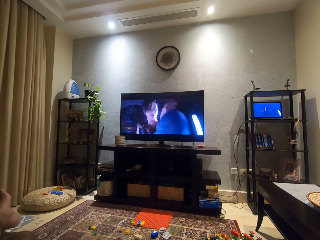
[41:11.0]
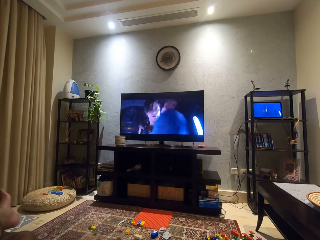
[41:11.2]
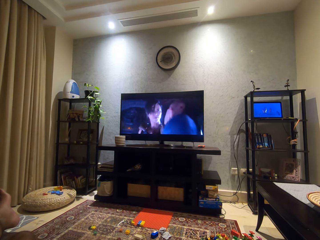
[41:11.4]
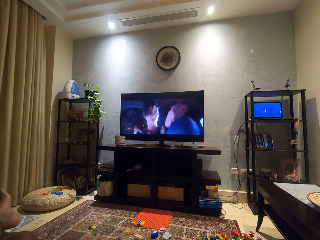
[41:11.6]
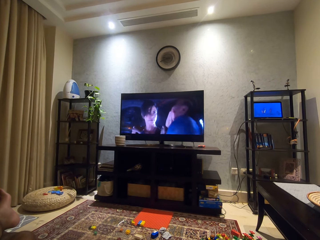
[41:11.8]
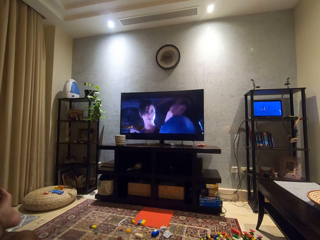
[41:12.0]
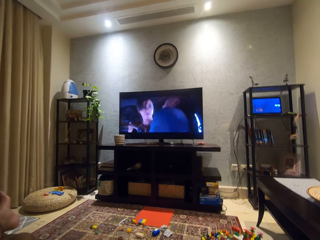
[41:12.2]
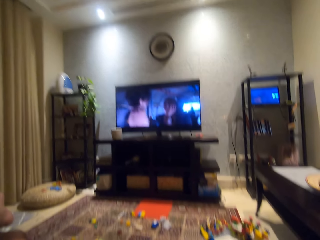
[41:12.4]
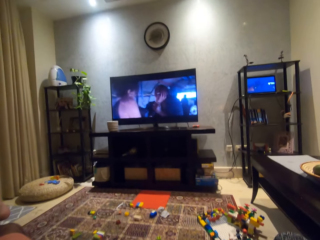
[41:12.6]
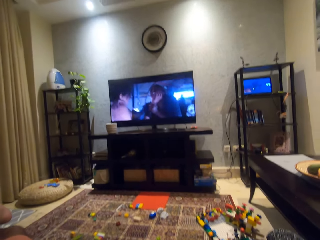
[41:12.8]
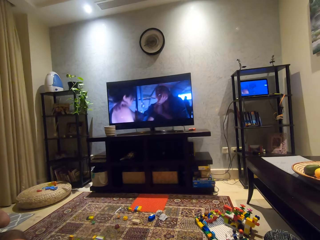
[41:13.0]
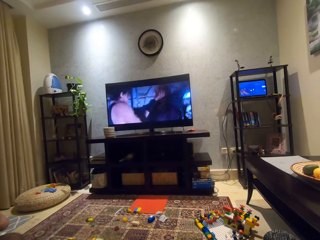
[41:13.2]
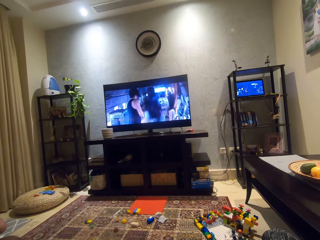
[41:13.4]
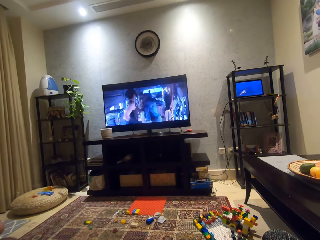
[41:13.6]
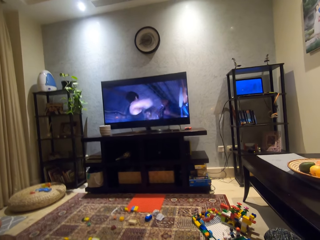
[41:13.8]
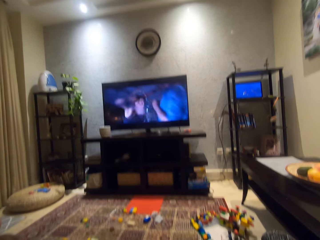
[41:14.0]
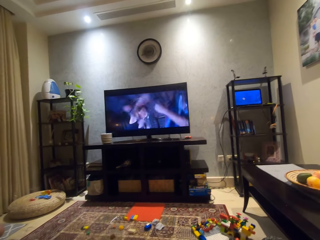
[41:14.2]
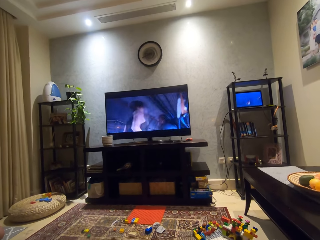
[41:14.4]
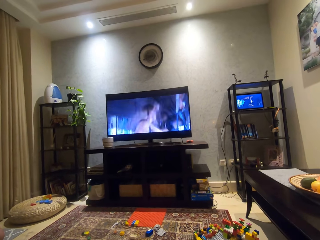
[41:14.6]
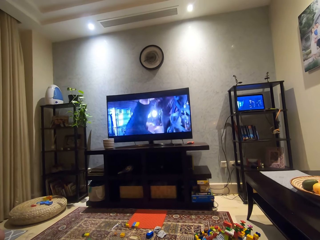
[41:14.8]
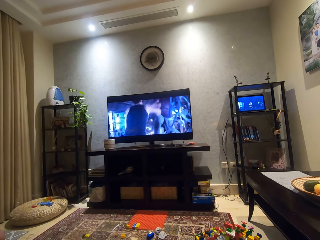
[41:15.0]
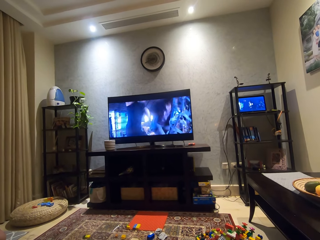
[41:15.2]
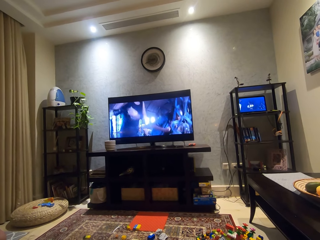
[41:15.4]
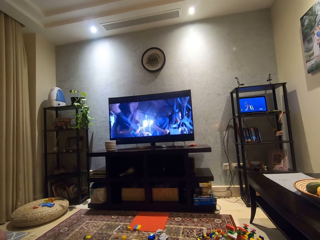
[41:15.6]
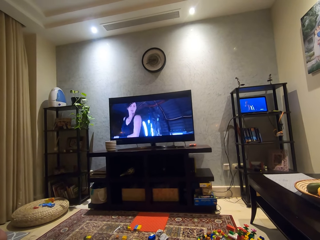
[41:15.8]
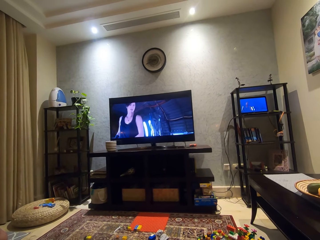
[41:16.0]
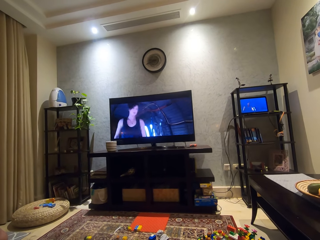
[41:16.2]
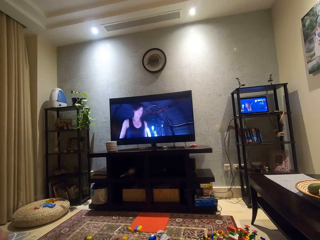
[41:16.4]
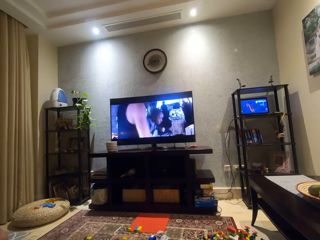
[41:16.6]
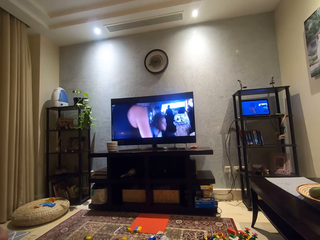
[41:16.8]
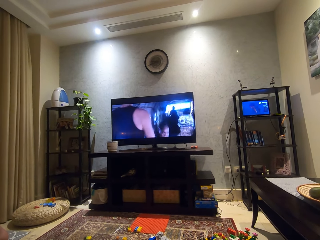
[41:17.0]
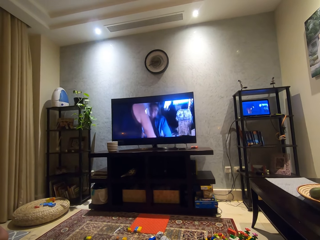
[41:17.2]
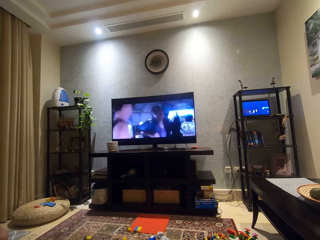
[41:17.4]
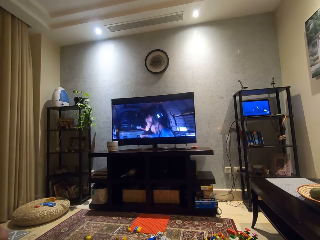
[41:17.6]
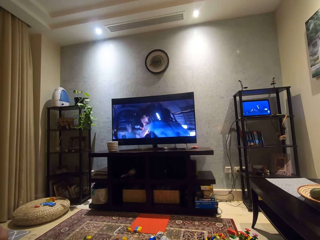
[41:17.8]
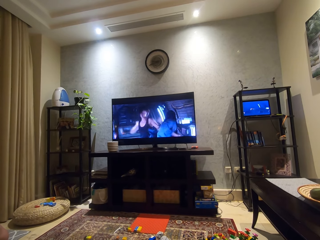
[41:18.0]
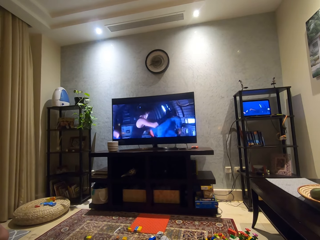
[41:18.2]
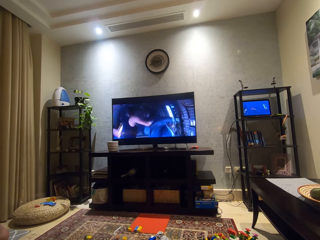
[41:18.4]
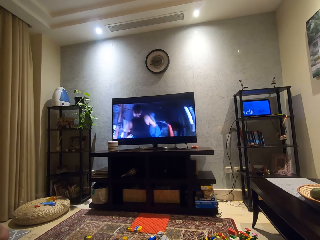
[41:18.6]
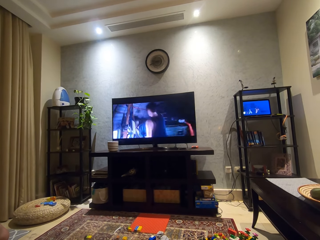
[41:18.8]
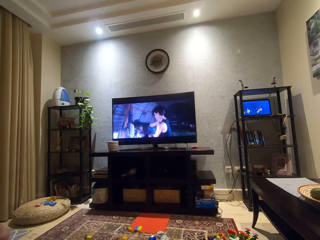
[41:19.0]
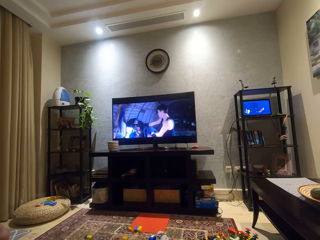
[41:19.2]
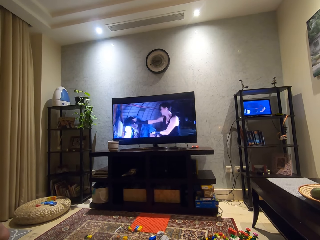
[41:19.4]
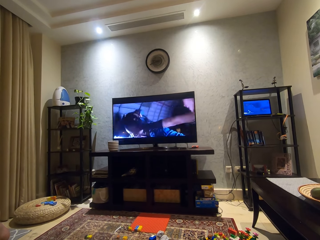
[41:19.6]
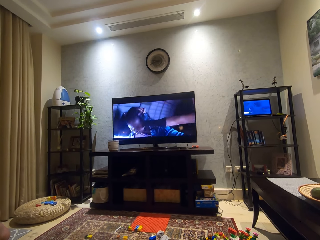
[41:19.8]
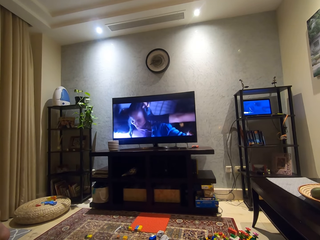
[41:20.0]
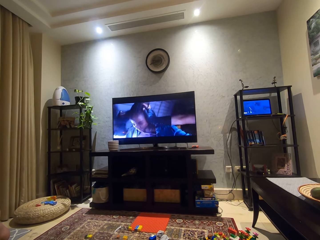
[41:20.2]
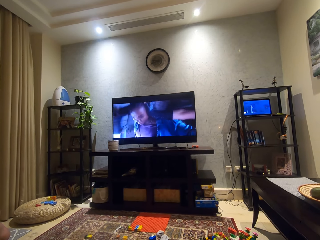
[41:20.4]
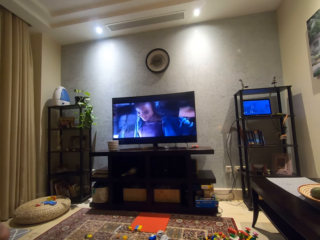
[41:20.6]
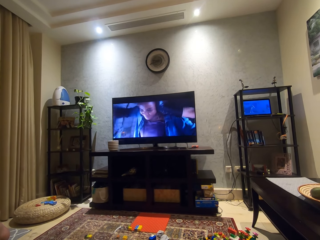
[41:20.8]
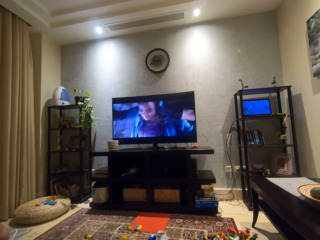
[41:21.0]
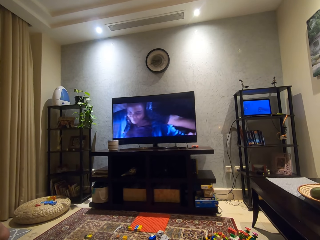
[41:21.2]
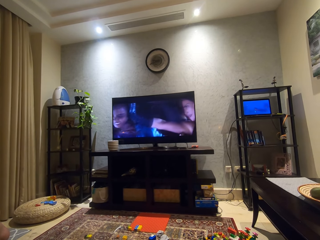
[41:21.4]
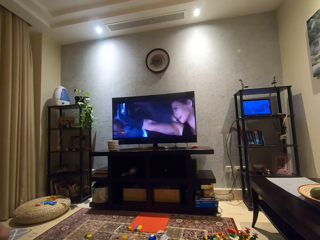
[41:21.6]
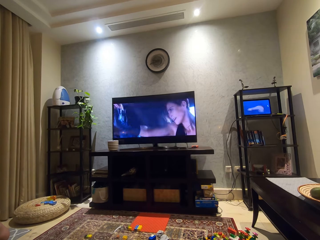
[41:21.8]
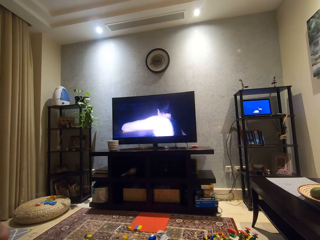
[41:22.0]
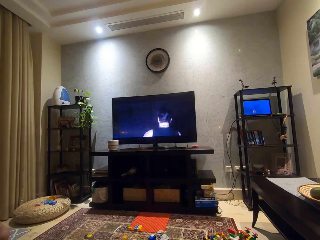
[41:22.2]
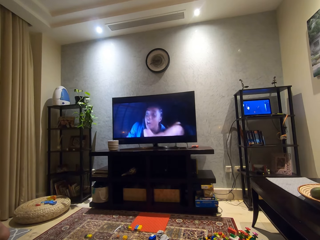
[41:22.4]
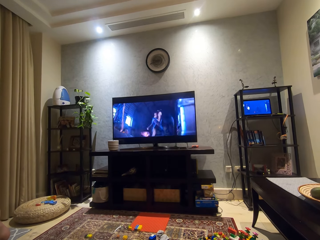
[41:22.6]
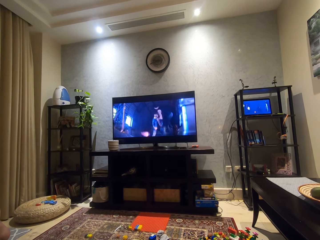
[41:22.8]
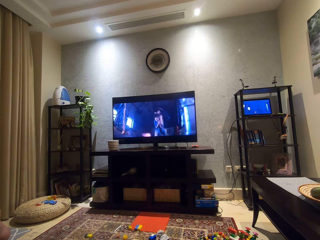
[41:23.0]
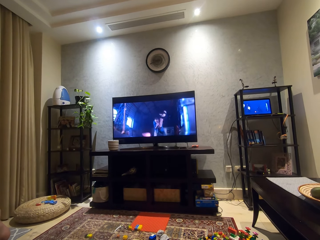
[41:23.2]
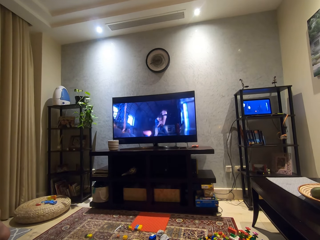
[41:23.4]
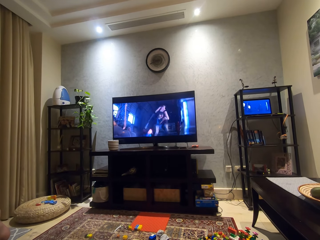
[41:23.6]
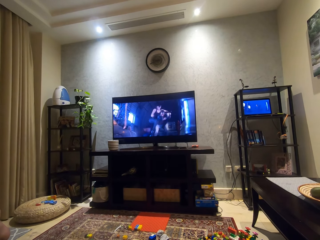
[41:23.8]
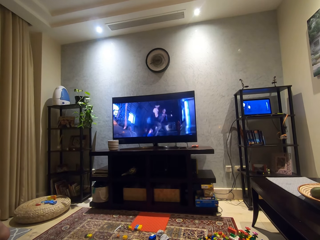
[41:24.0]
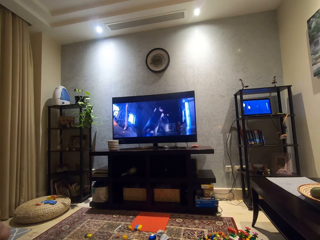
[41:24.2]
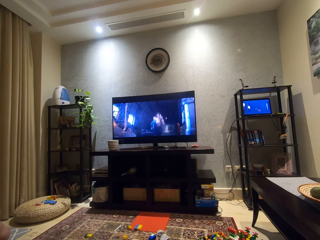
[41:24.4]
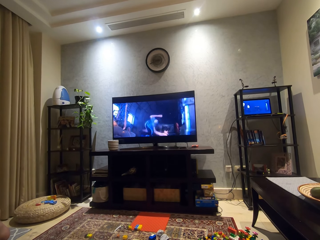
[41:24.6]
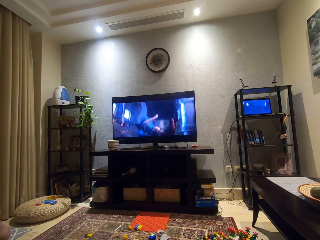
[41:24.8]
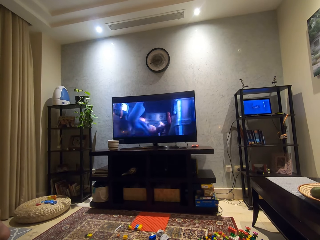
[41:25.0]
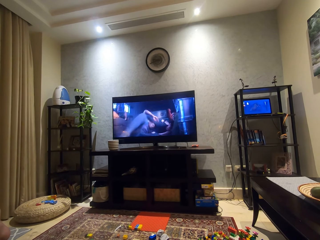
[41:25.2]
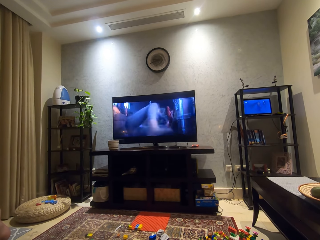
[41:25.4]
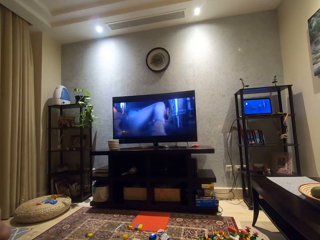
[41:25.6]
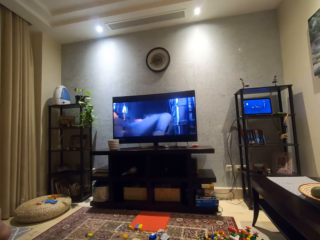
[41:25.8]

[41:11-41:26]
The camera wearer looks around a room. They watch a television.

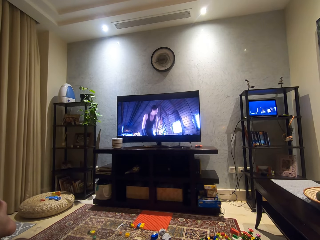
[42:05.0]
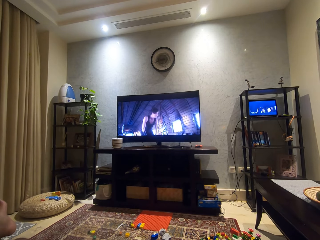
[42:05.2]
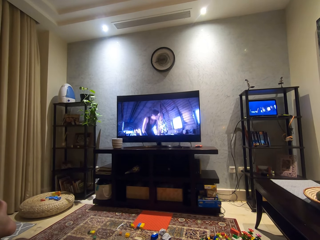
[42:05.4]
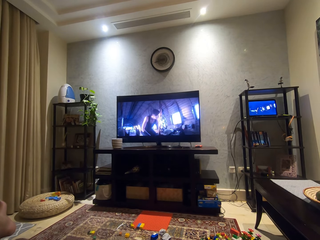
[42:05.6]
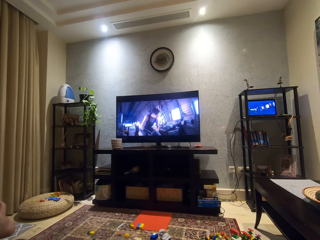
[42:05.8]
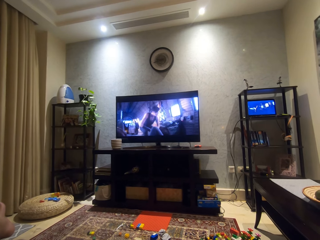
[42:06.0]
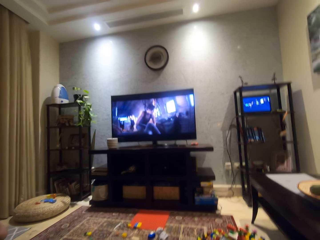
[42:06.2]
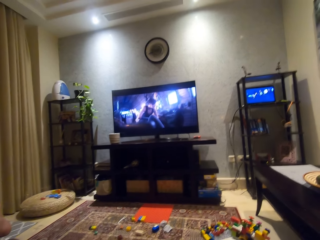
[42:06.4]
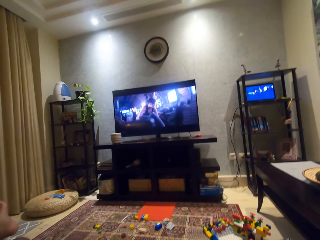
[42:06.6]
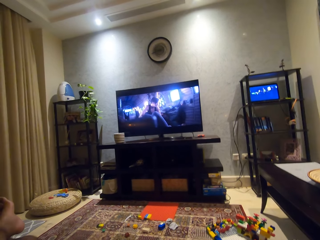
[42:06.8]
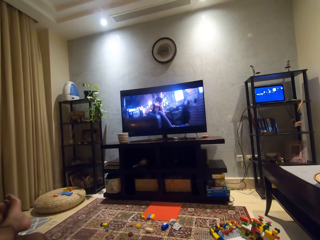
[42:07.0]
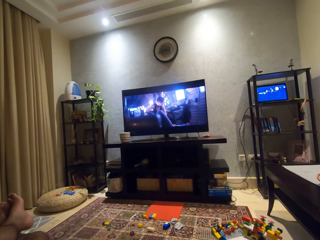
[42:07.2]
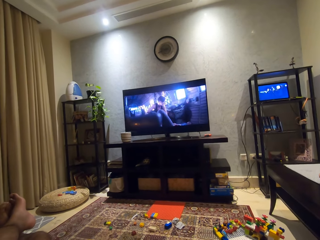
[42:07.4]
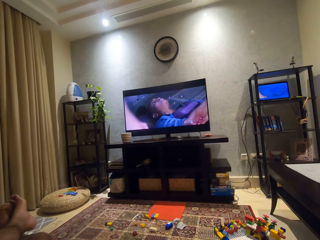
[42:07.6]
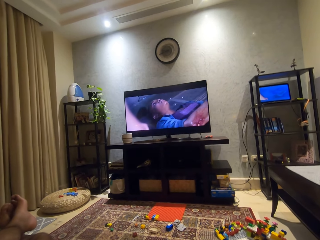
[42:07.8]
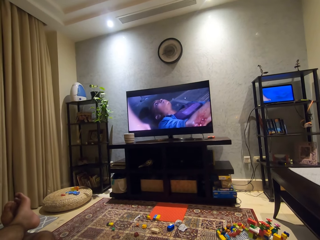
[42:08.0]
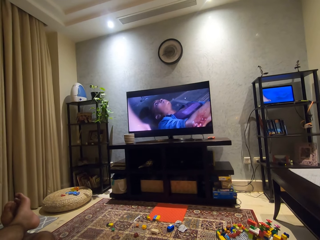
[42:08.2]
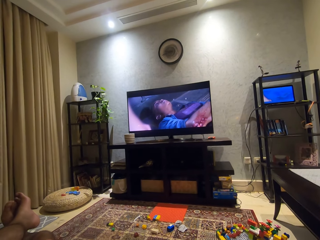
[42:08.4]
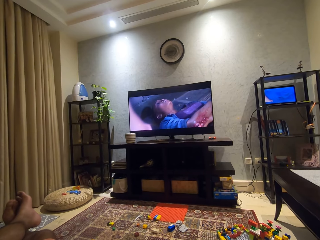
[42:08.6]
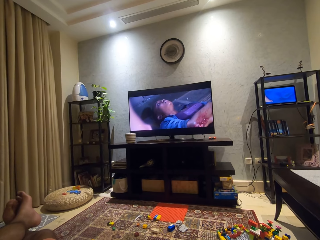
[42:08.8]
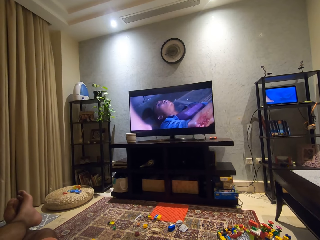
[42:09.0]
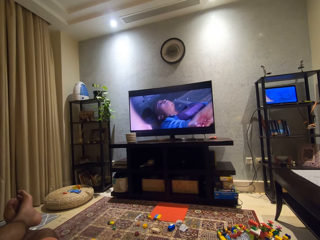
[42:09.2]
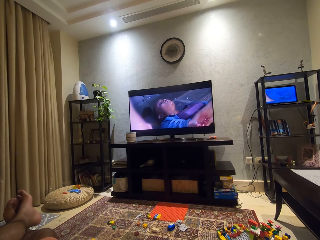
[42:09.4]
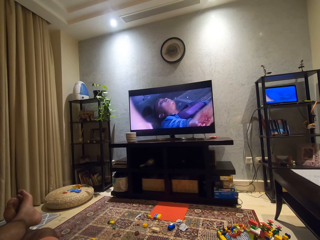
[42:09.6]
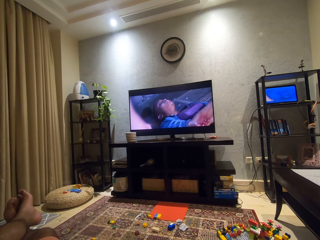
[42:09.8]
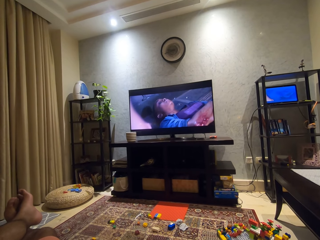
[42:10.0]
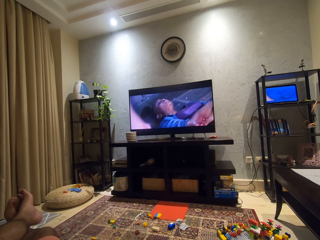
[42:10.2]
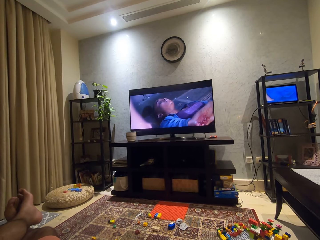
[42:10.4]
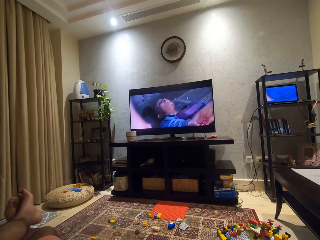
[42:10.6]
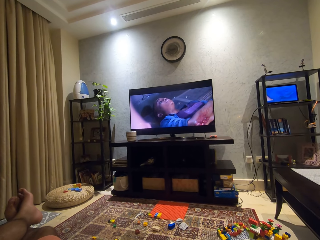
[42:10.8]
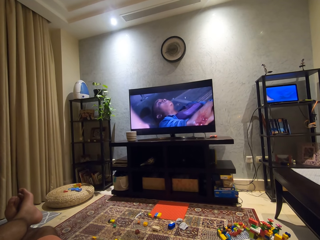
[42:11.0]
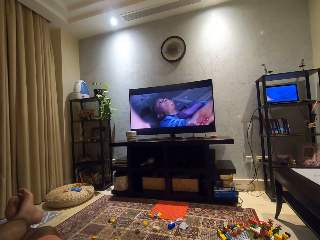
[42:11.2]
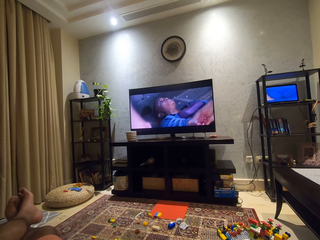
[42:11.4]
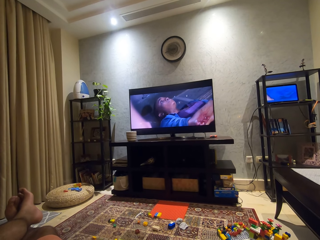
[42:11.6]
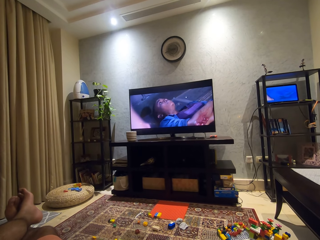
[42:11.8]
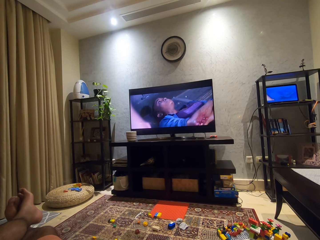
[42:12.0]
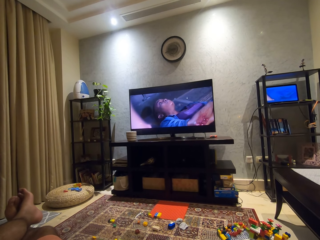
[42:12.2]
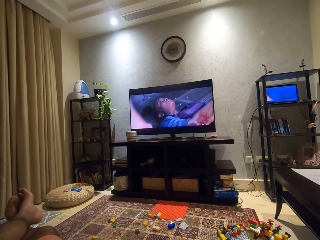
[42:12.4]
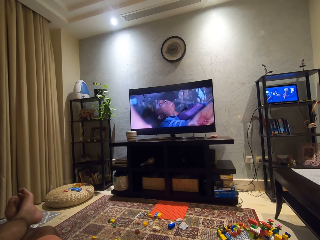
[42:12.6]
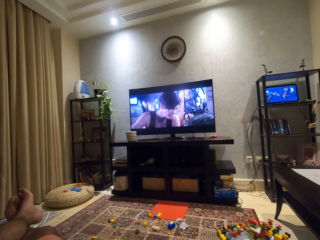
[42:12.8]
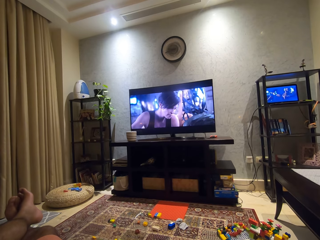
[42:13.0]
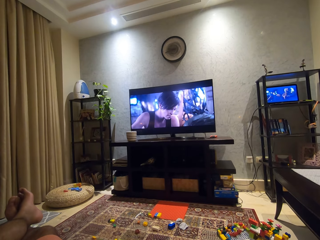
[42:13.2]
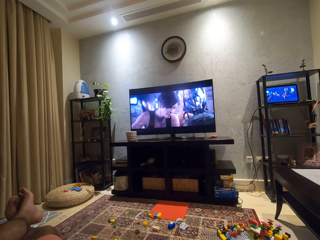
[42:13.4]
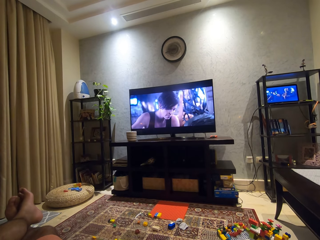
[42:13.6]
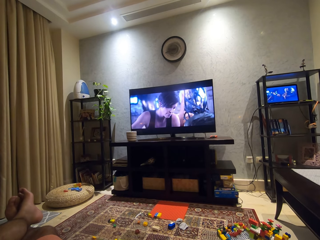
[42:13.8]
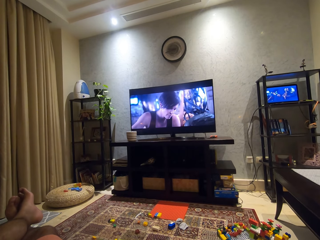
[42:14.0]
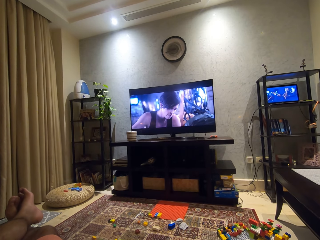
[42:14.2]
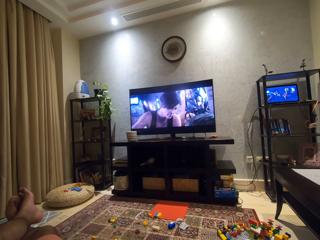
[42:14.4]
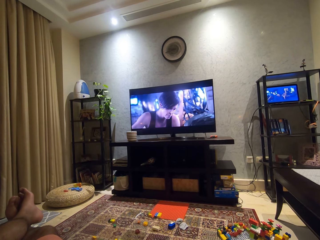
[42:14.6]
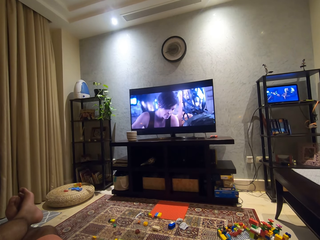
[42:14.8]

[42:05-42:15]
The camera wearer looks around a room.
